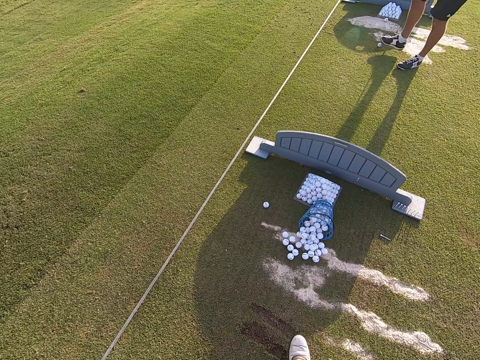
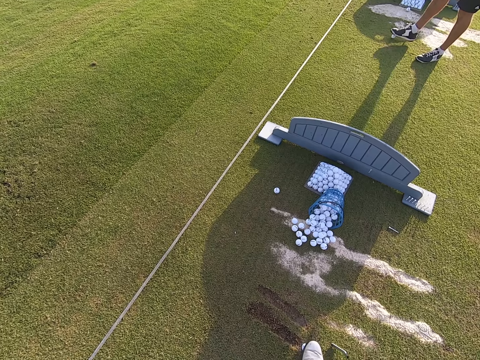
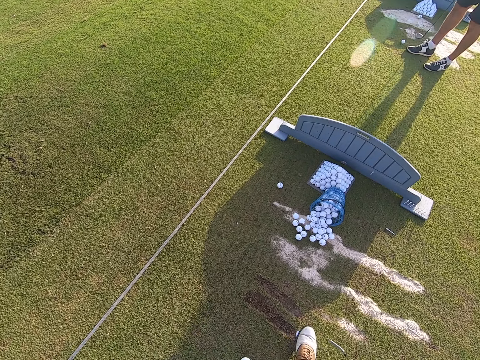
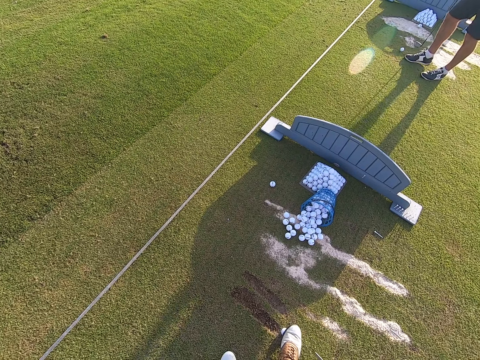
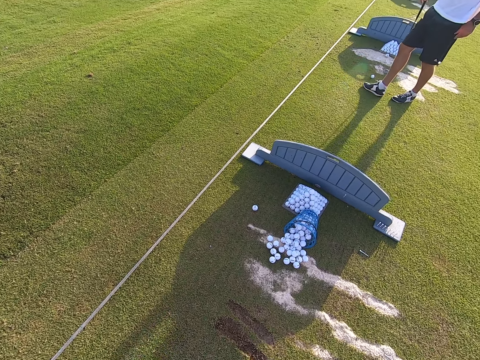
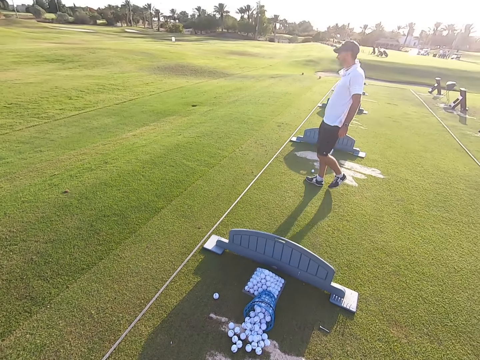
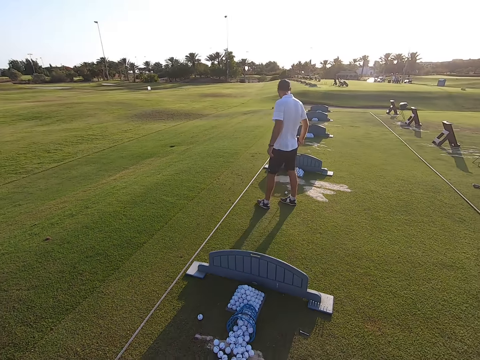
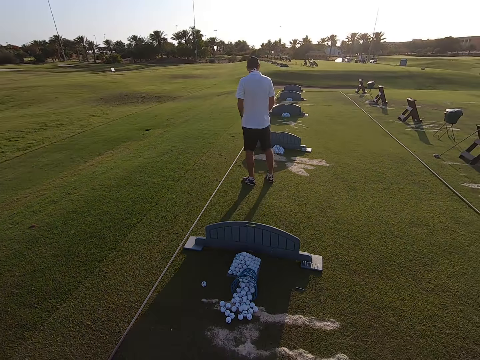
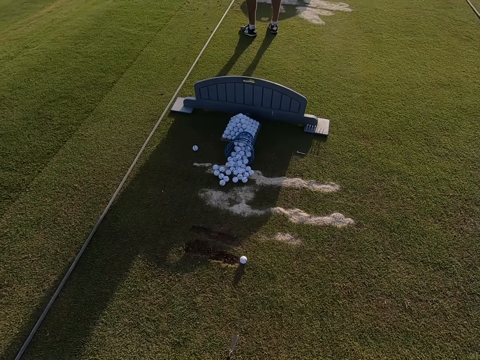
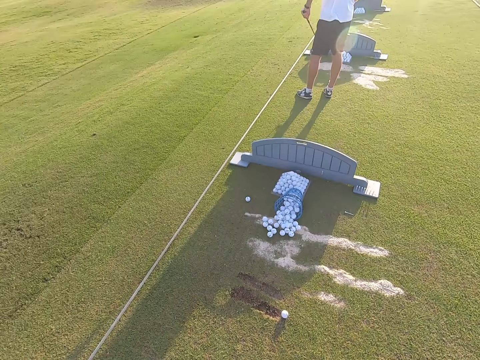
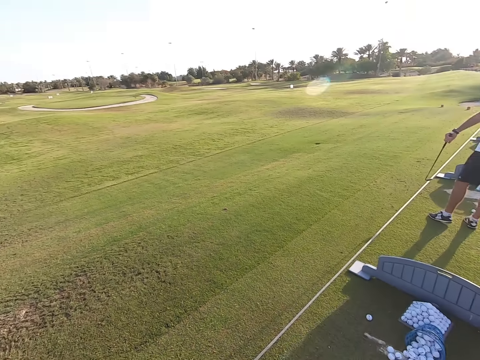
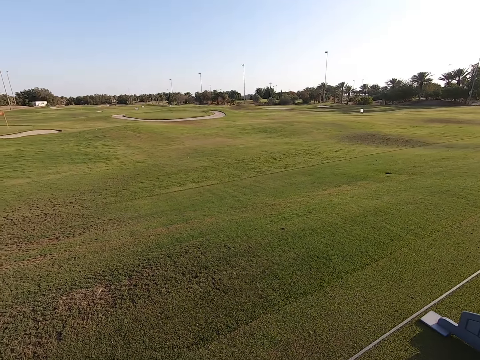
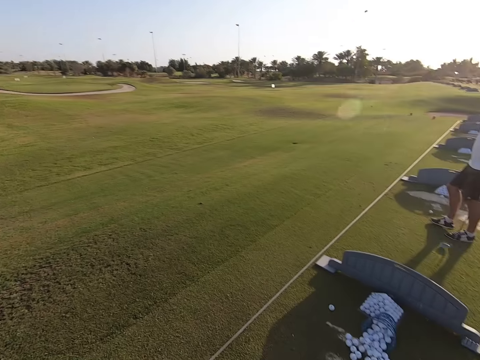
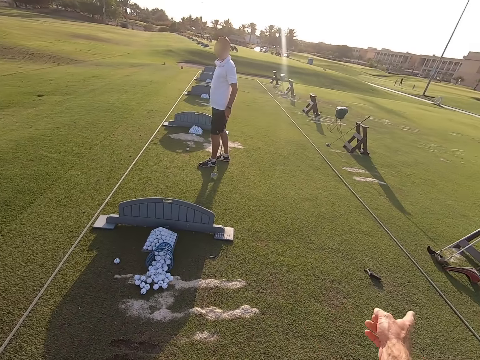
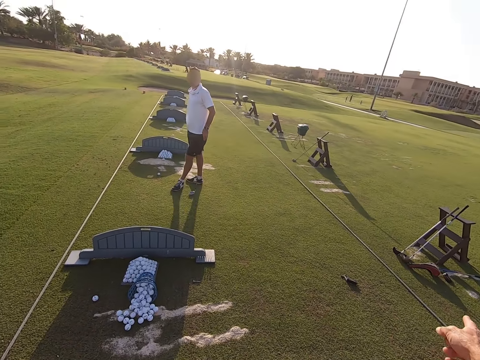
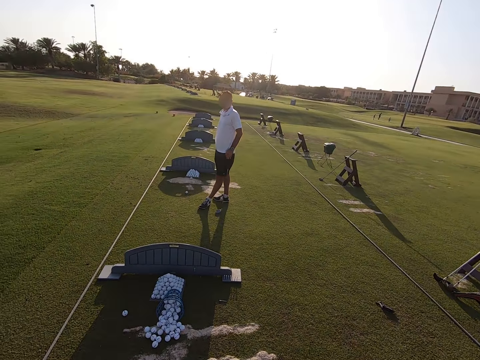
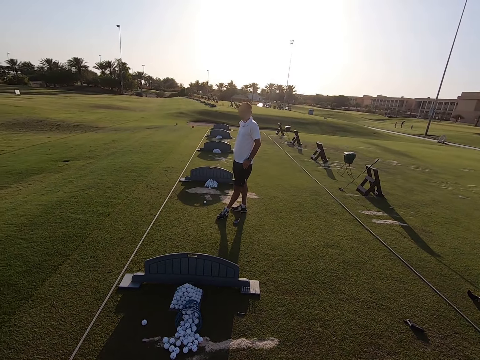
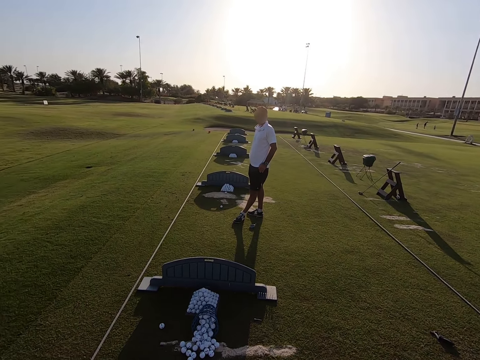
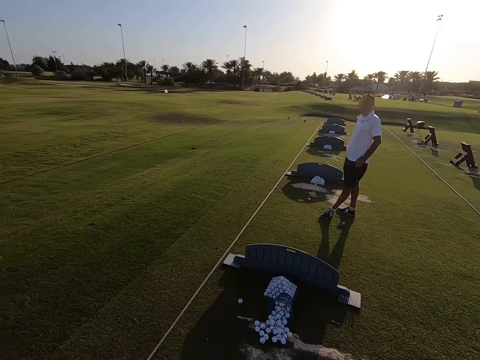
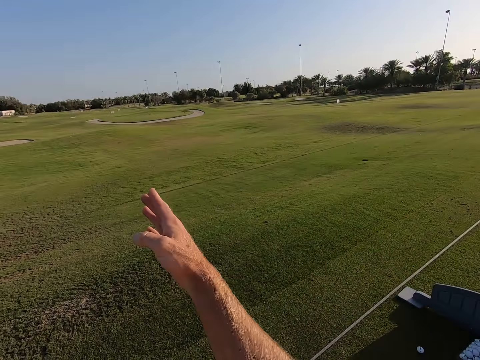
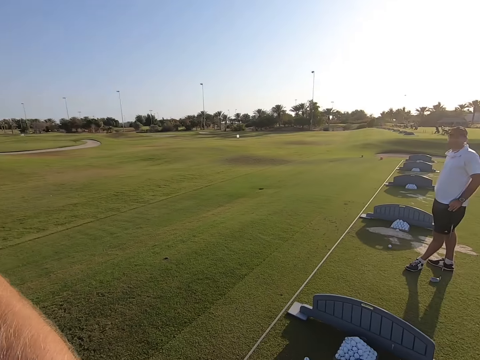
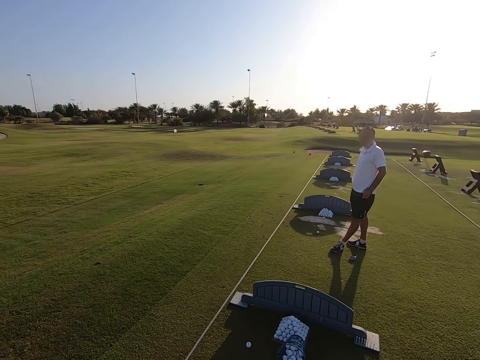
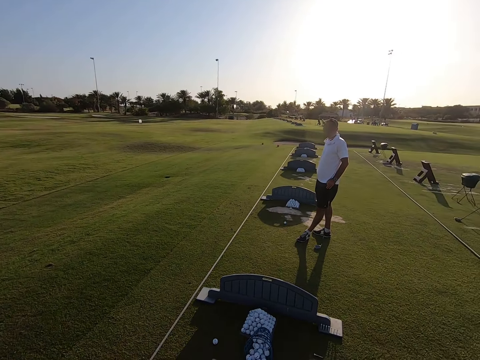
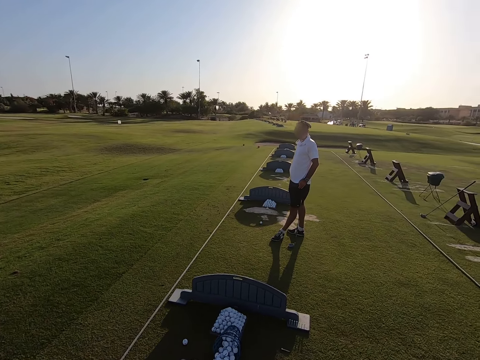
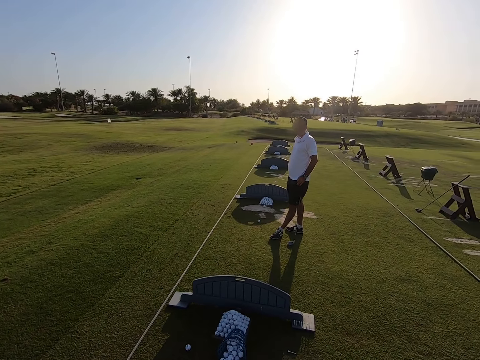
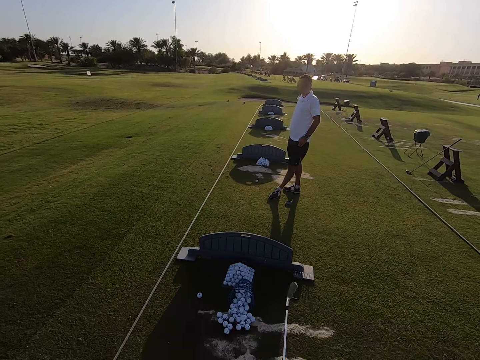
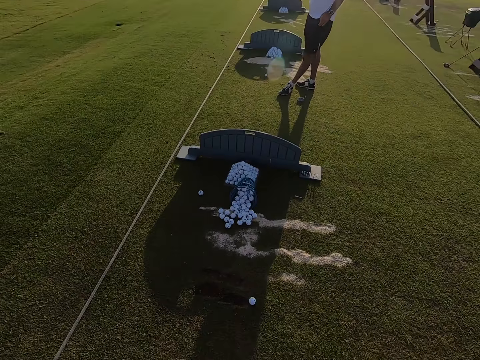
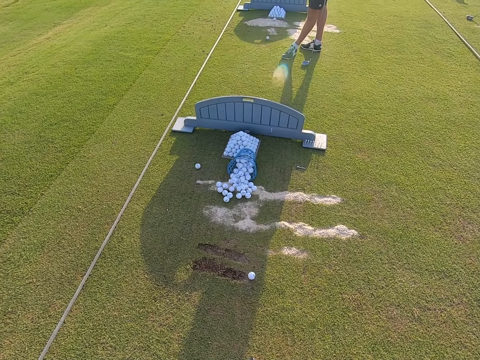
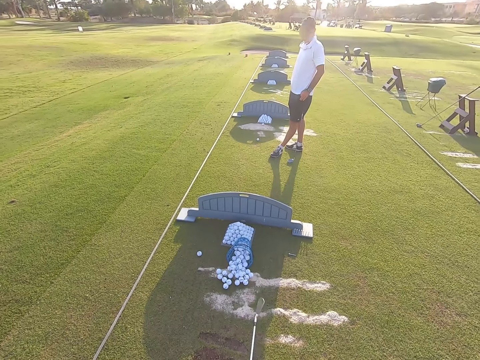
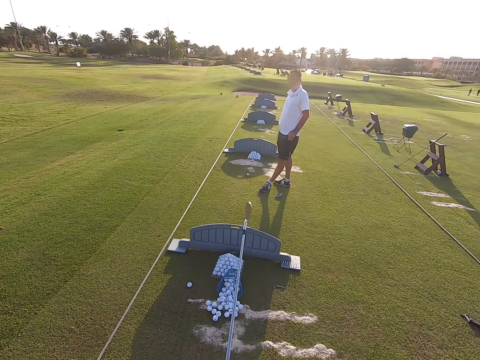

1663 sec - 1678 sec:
A person rolls the golf ball with a foot. The person walks around. The camera wearer looks around the golf field. They talk with a hand sign to the person. They look around the golf field. They talk with a hand sign to the person.

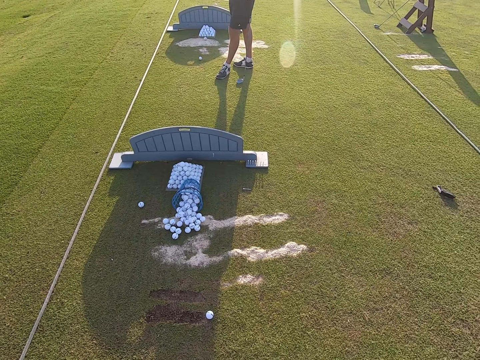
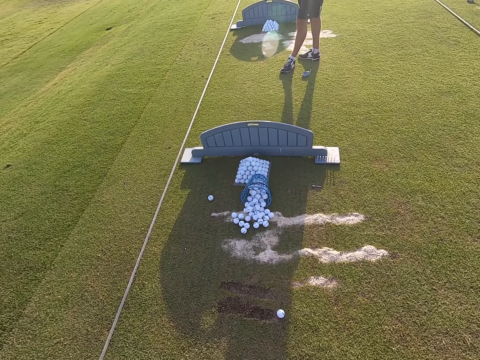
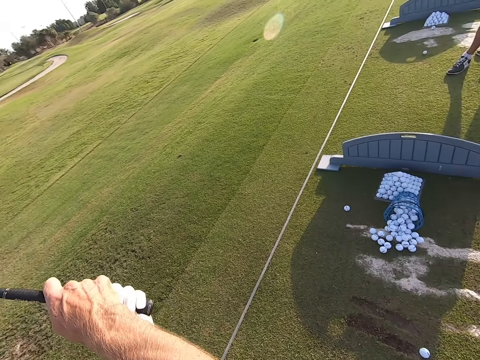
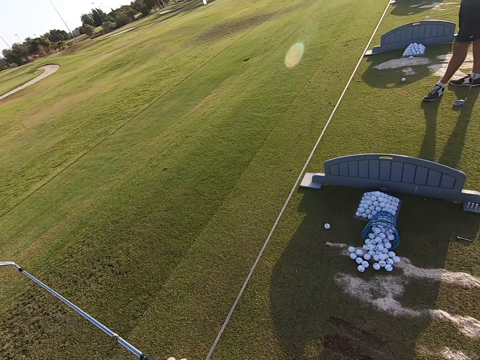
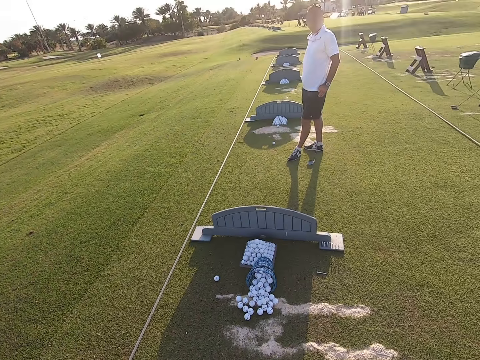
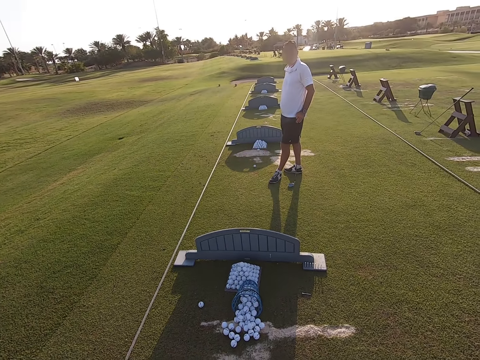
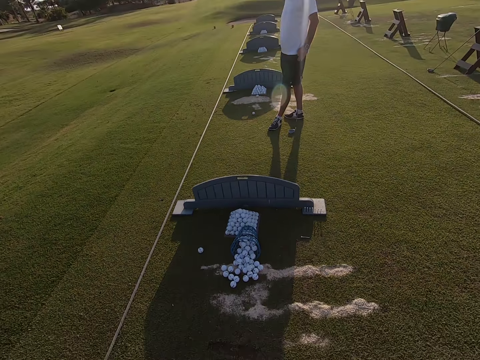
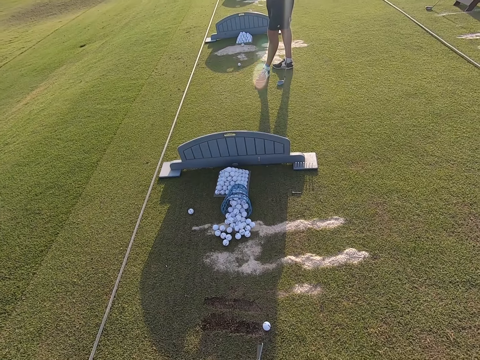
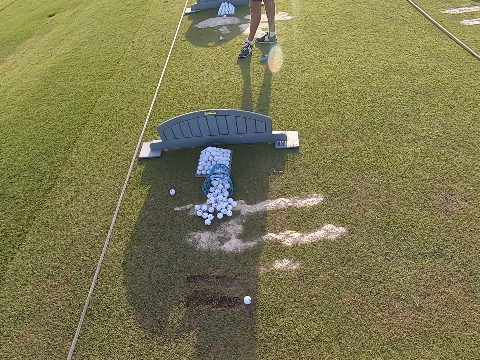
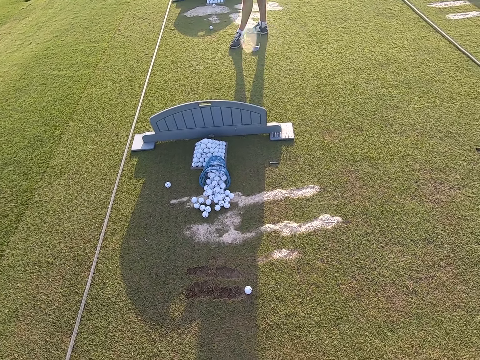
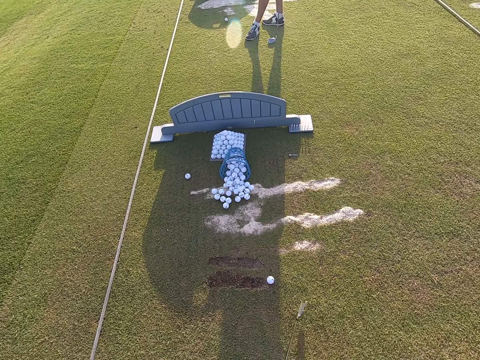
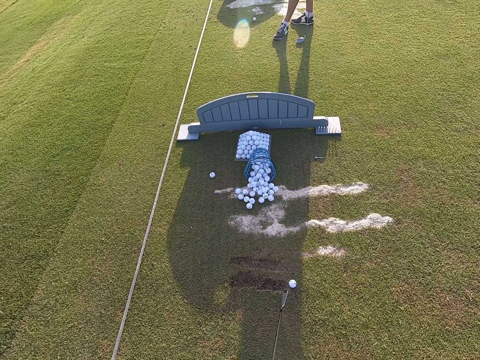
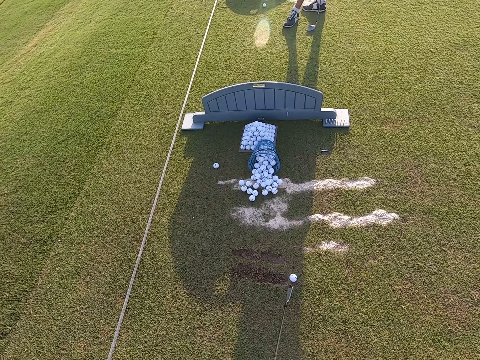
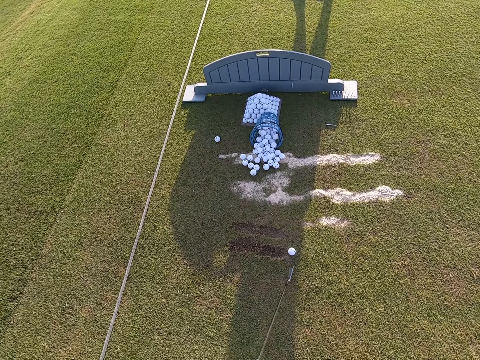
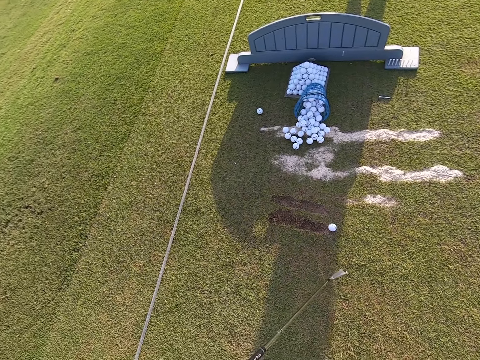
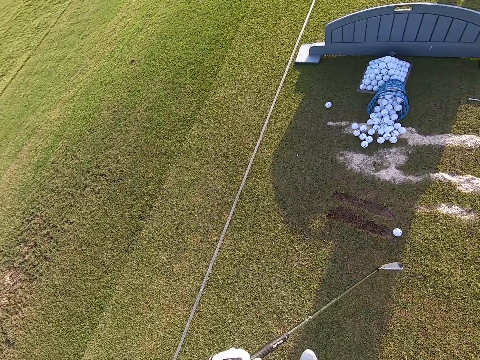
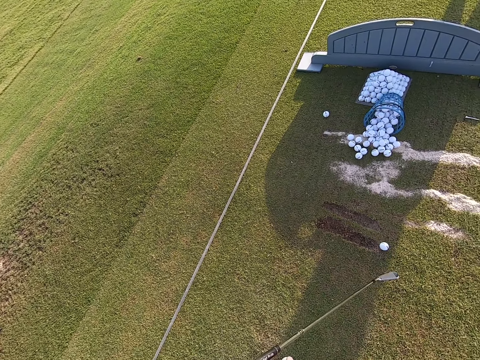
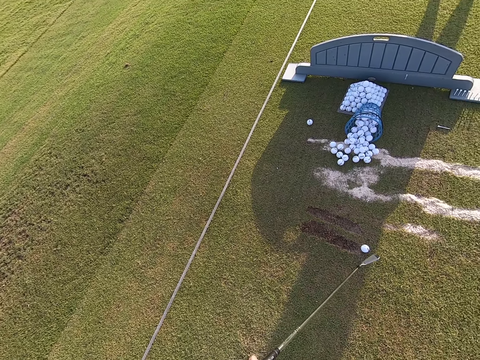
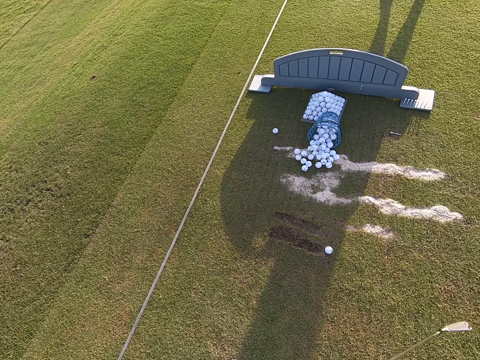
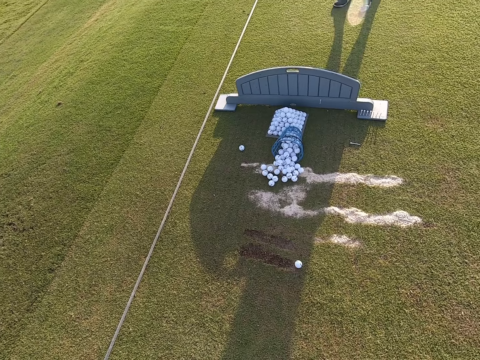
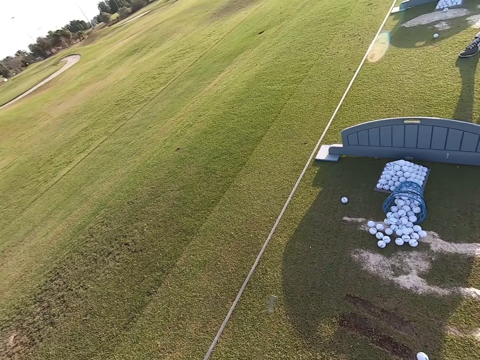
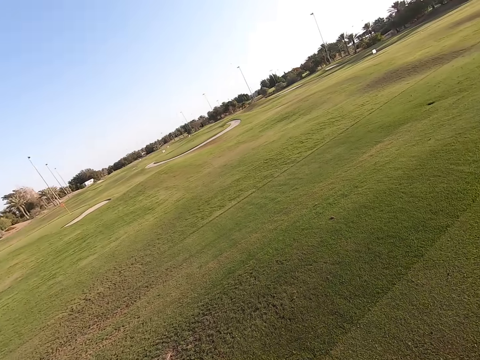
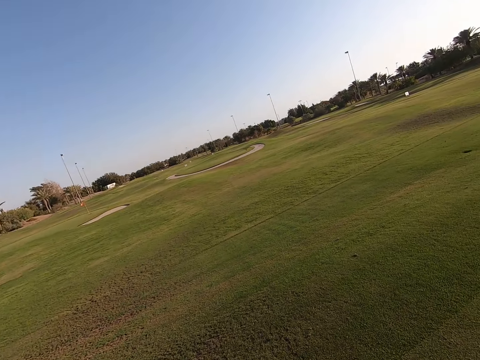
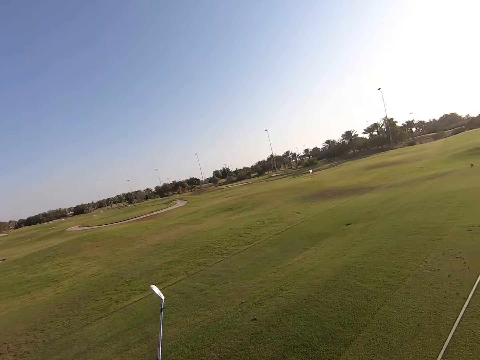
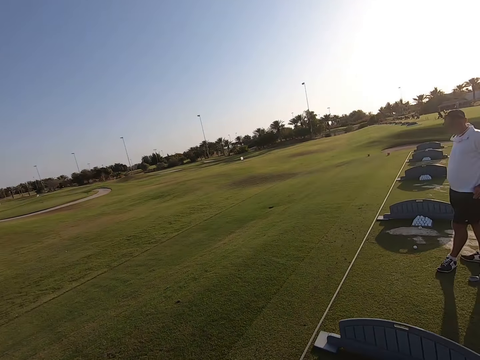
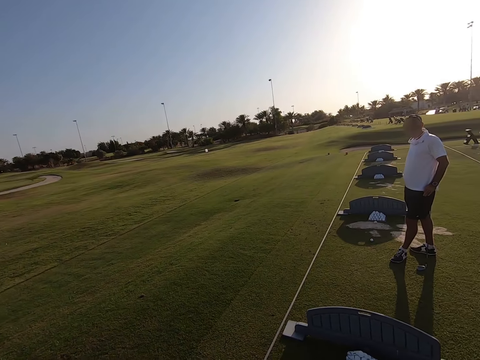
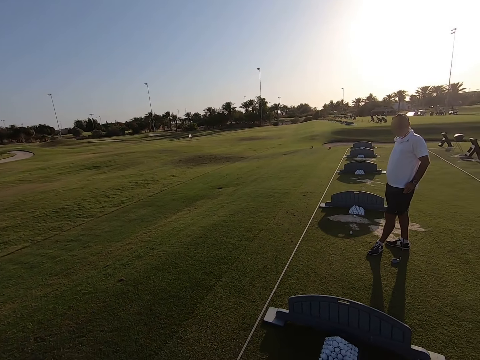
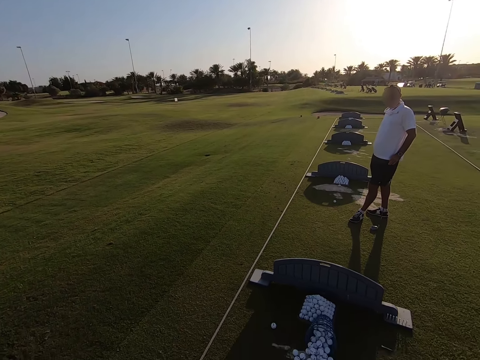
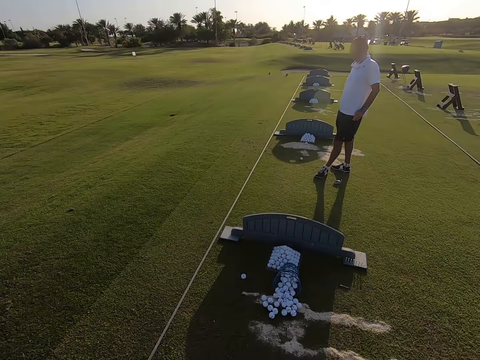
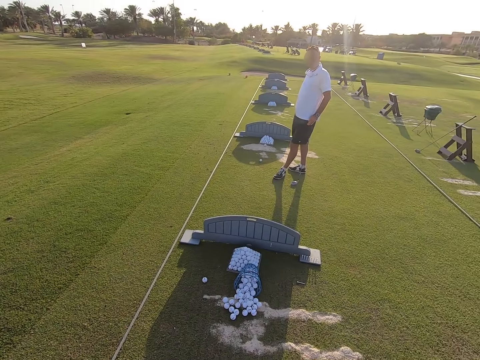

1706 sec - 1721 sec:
The camera wearer holds the golf stick up with hands. They stare around the golf field.
